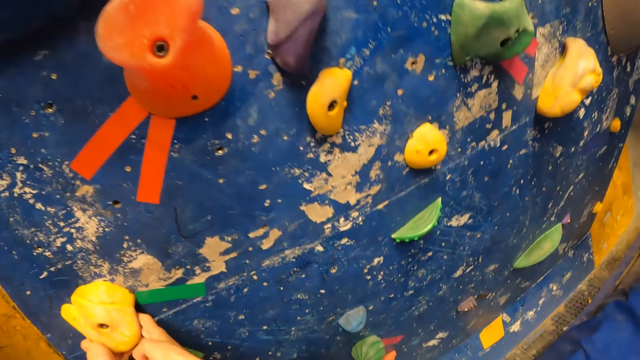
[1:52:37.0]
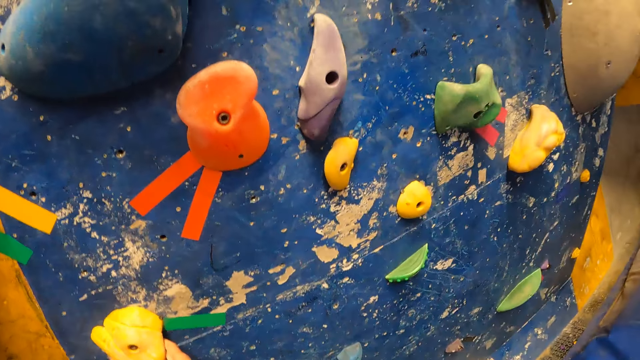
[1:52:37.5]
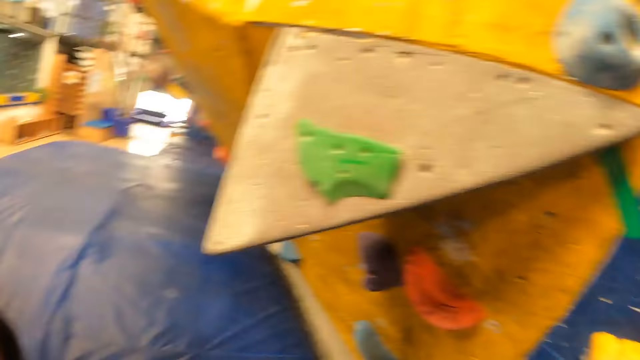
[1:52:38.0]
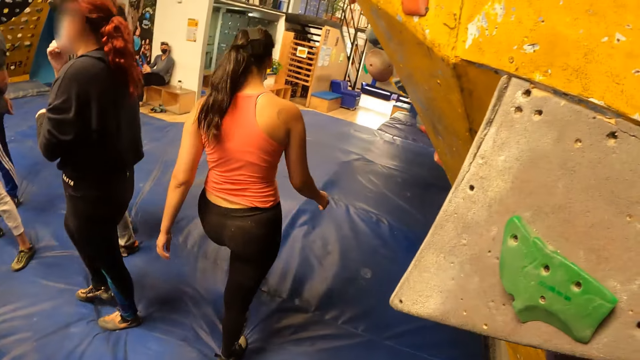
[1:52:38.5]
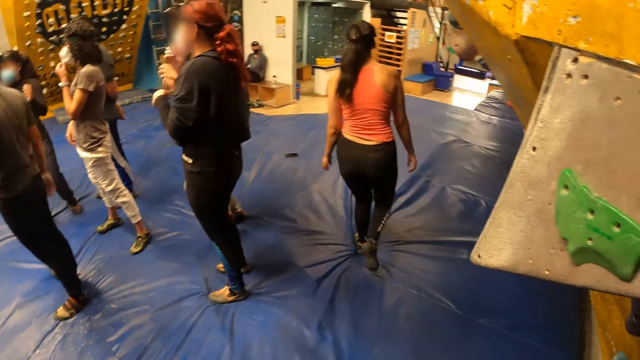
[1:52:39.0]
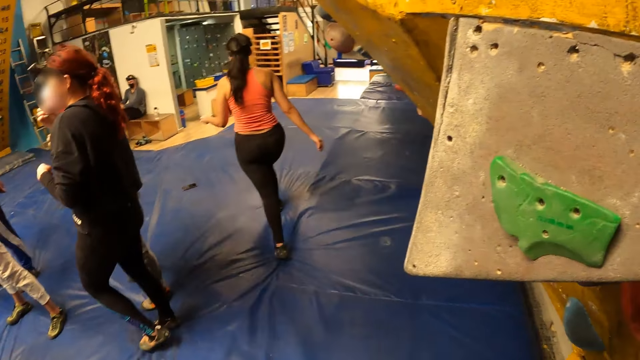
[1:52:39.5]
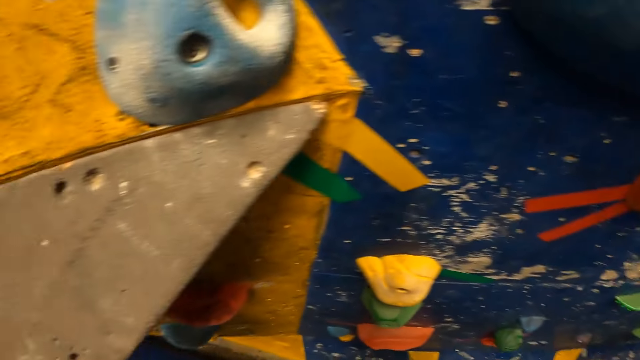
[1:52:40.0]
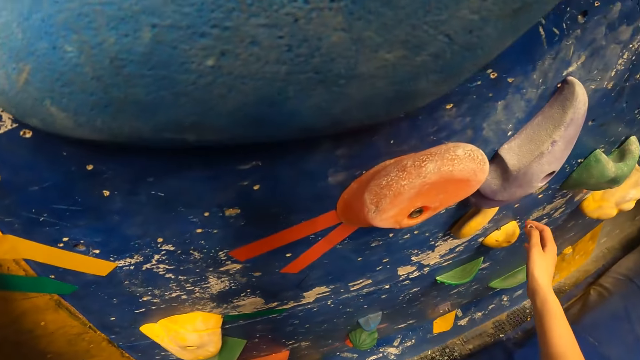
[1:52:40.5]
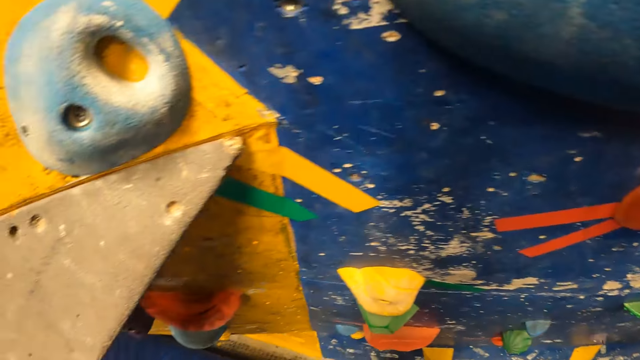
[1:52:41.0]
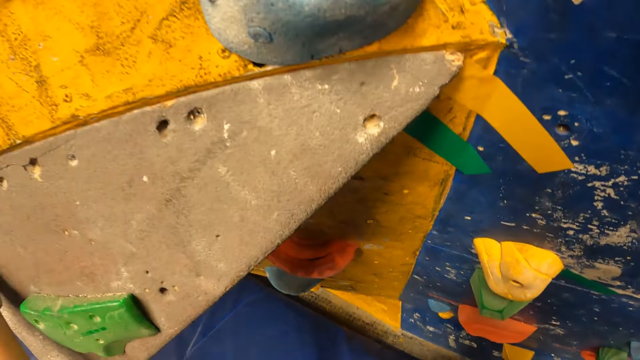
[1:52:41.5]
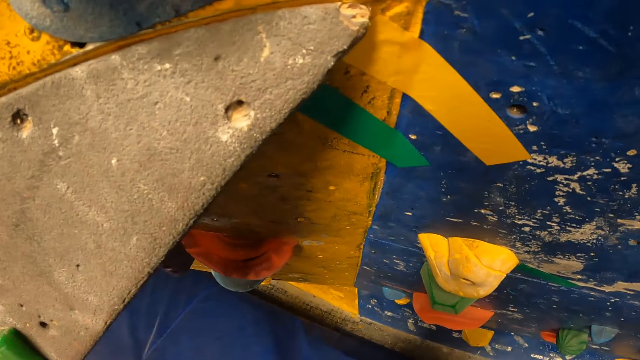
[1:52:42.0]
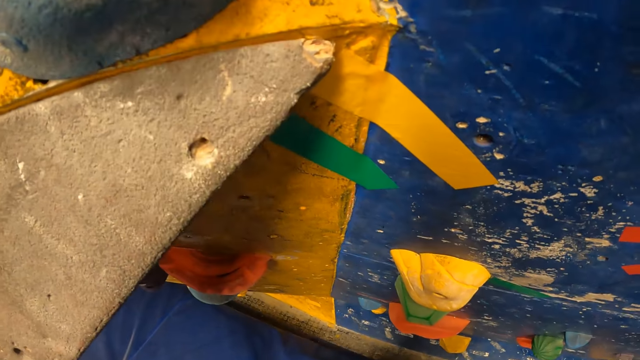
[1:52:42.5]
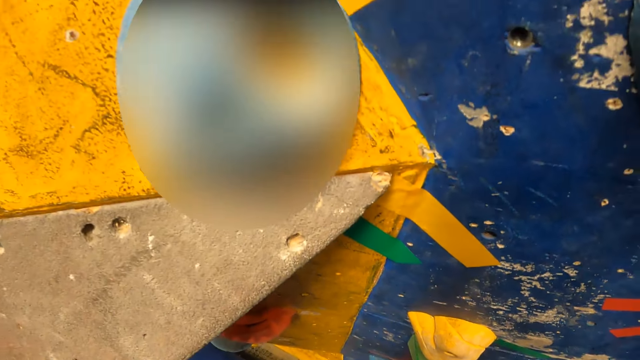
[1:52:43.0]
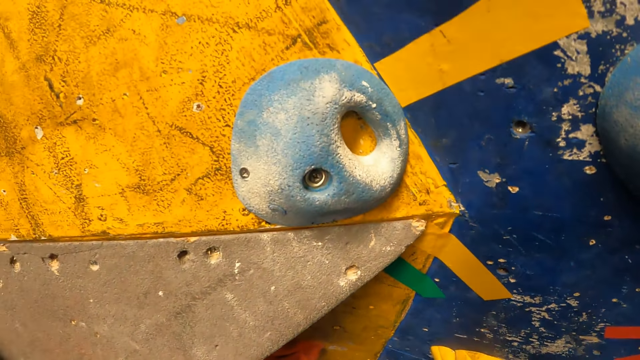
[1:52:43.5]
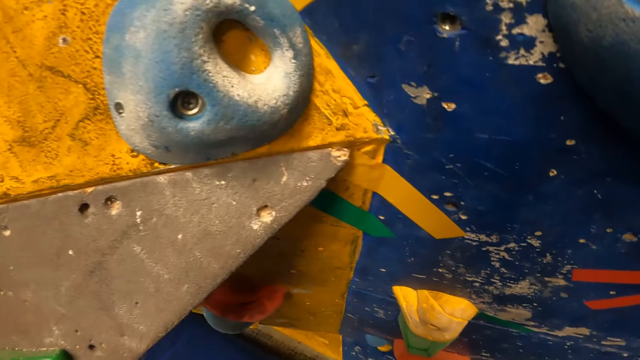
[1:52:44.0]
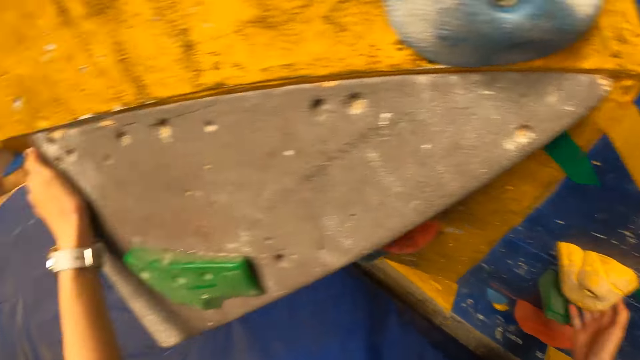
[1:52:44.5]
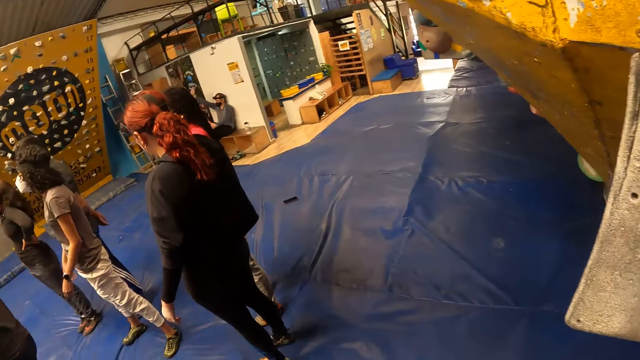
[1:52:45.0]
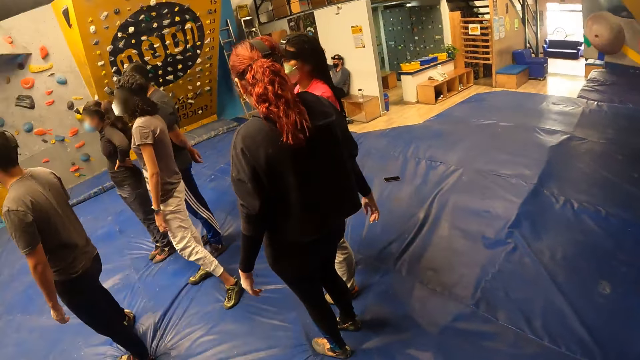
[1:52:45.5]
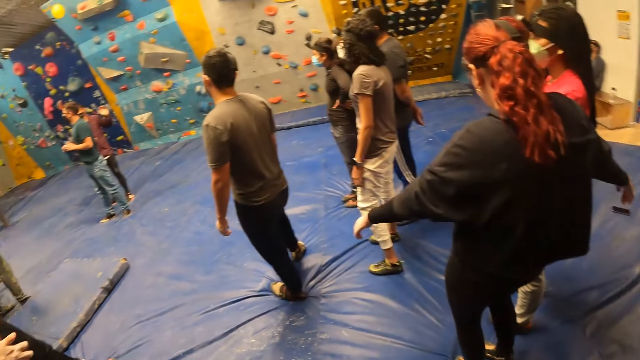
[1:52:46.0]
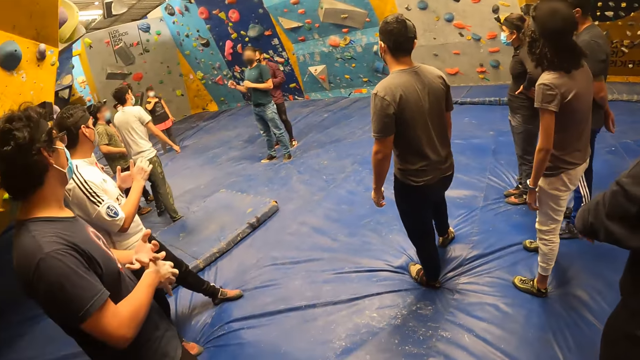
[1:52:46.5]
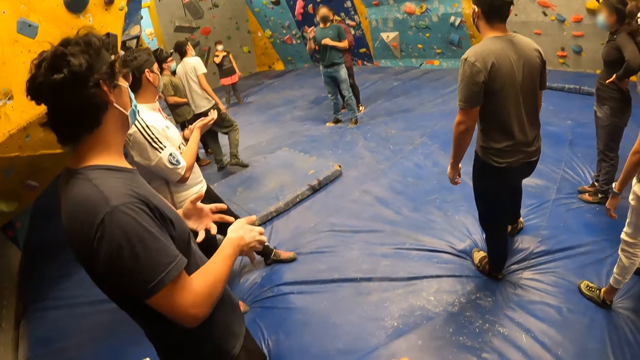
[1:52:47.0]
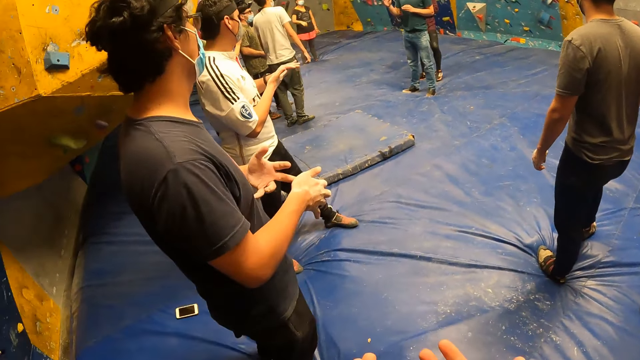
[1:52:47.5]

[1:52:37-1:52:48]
The camera wearer drops from the bouldering wall. She holds a climbing hold with her right hand. She touches a climbing hold. She looks around.

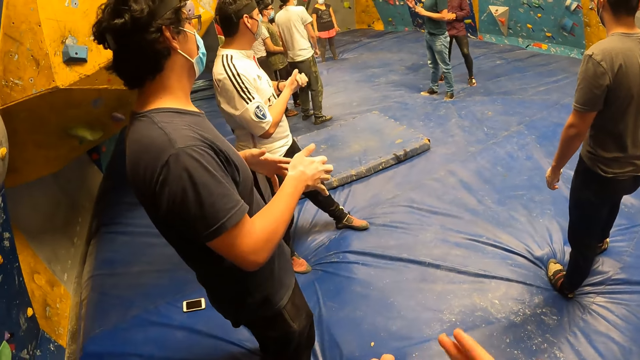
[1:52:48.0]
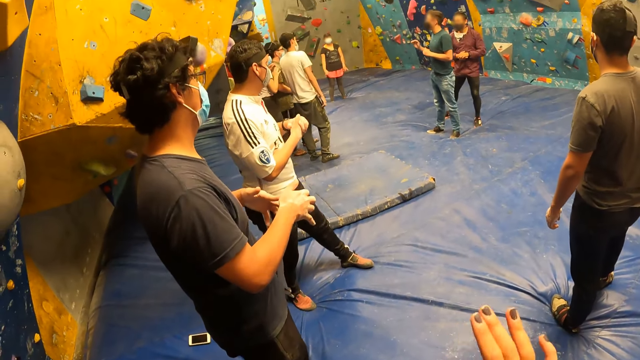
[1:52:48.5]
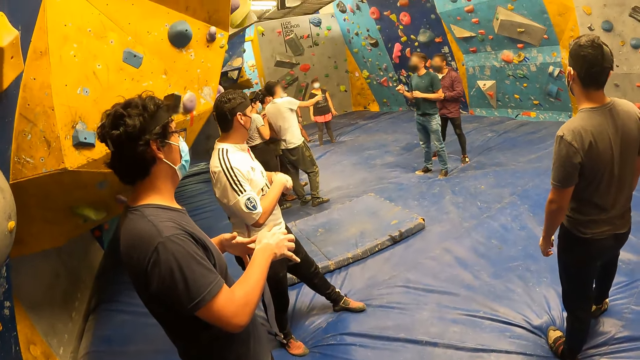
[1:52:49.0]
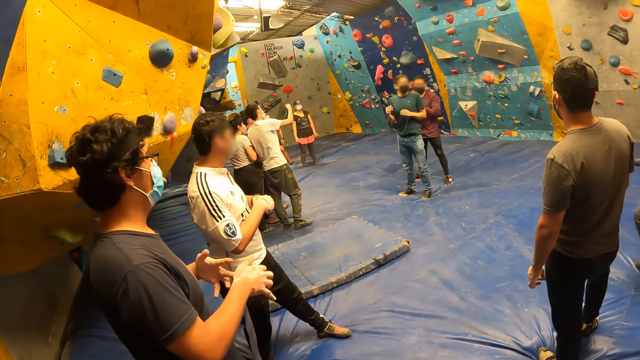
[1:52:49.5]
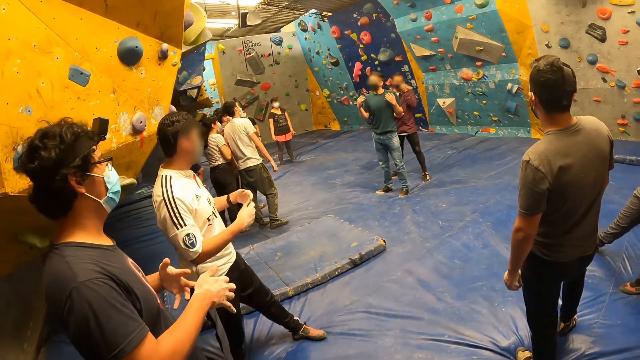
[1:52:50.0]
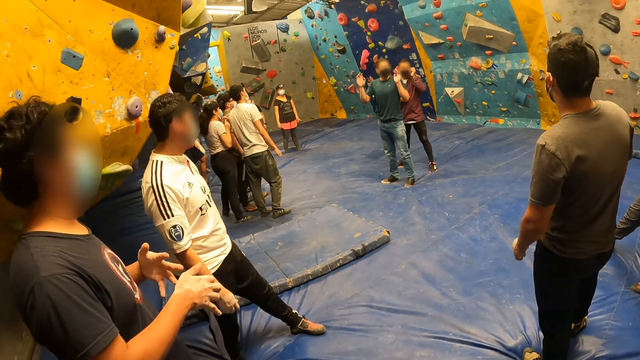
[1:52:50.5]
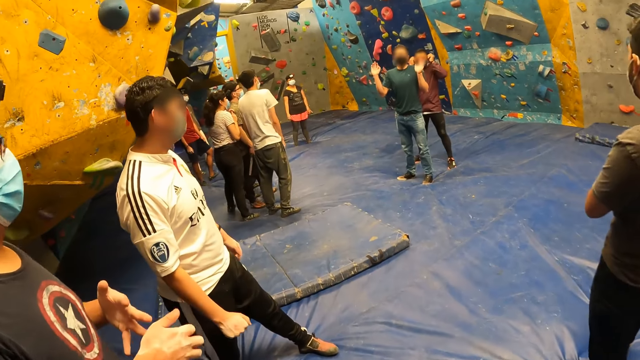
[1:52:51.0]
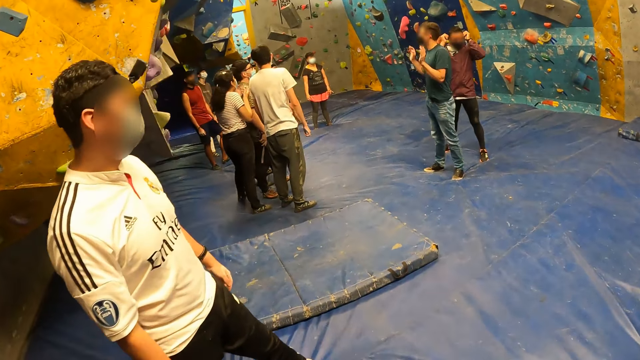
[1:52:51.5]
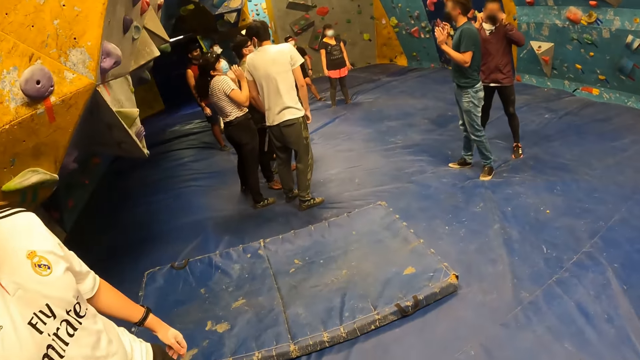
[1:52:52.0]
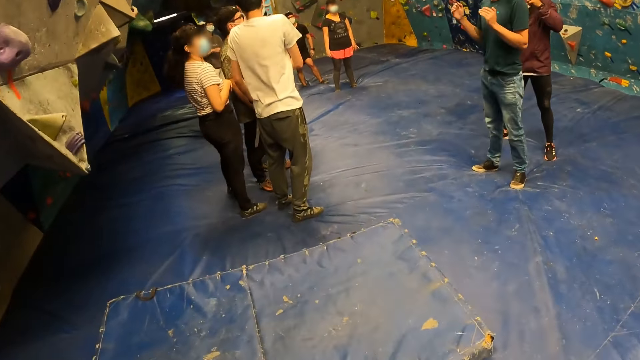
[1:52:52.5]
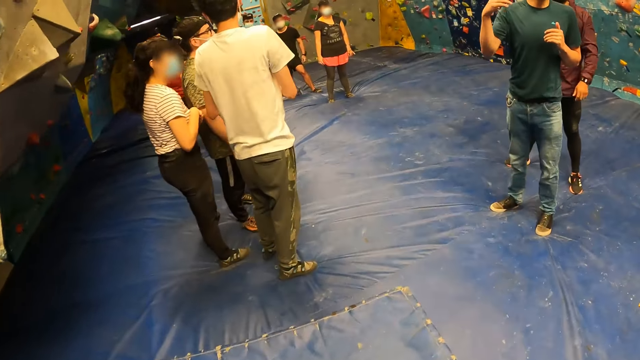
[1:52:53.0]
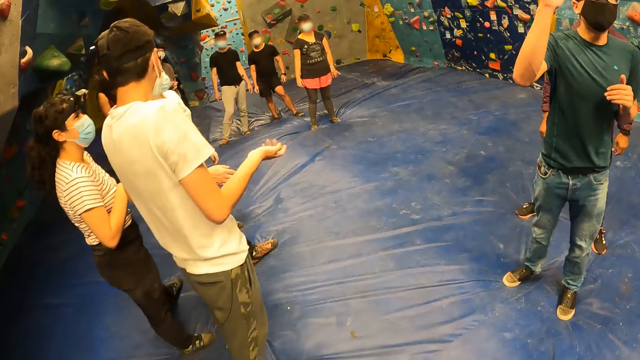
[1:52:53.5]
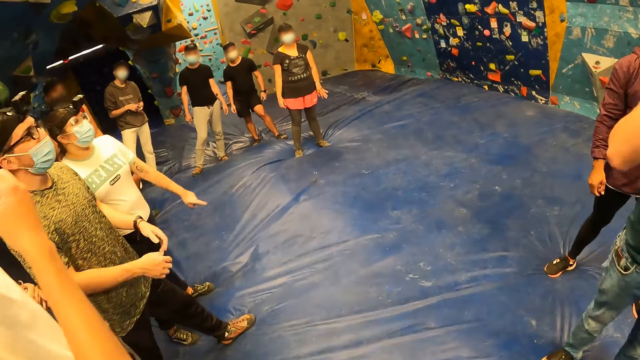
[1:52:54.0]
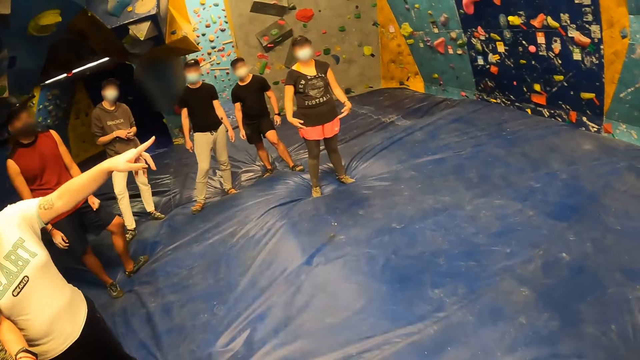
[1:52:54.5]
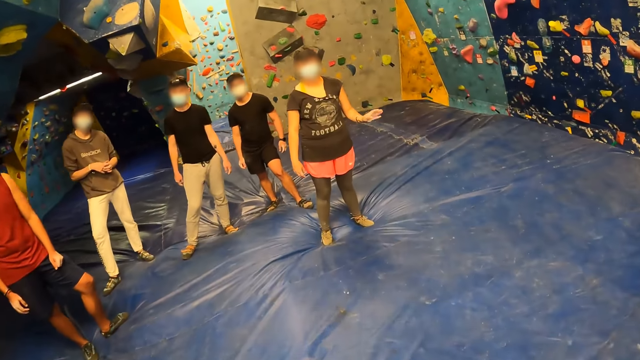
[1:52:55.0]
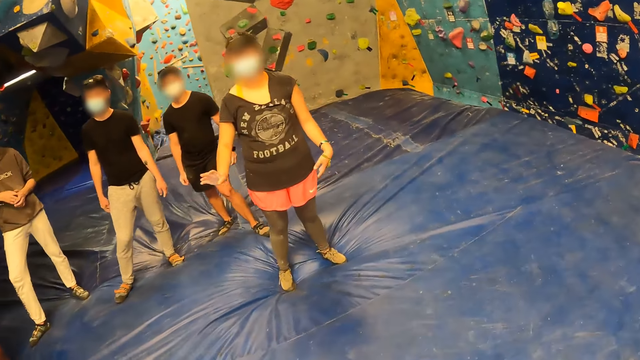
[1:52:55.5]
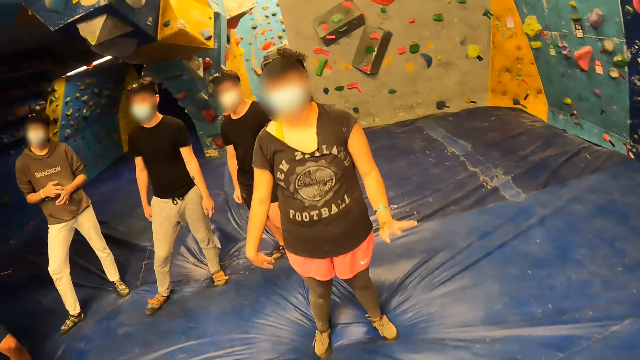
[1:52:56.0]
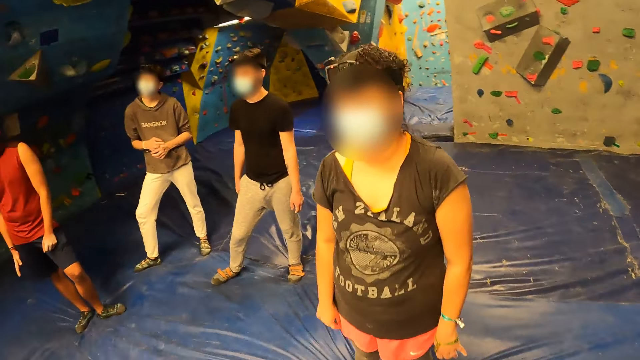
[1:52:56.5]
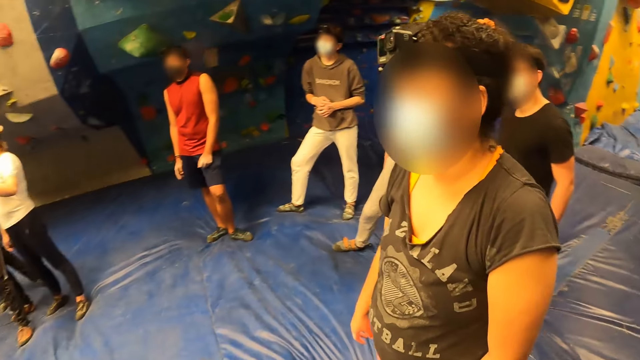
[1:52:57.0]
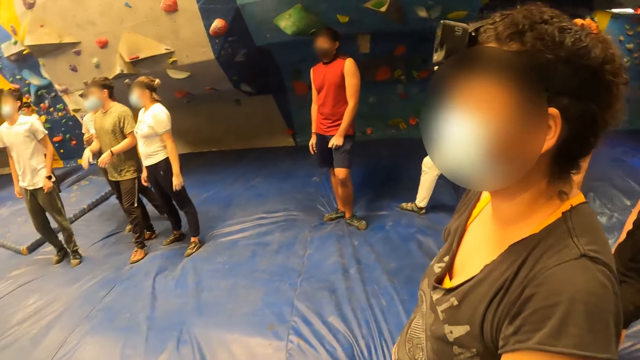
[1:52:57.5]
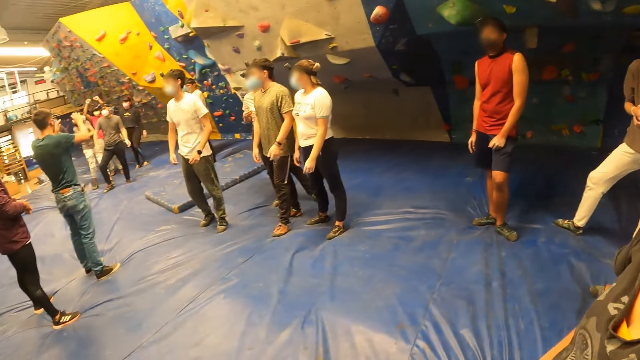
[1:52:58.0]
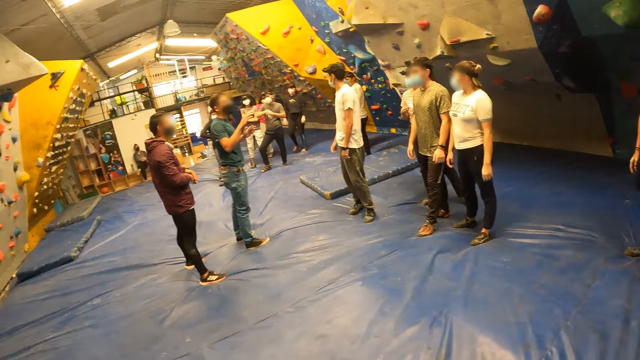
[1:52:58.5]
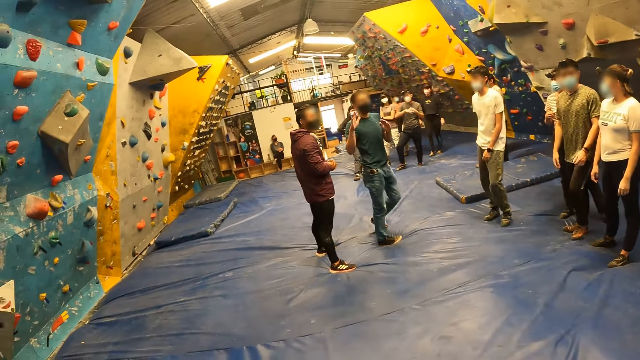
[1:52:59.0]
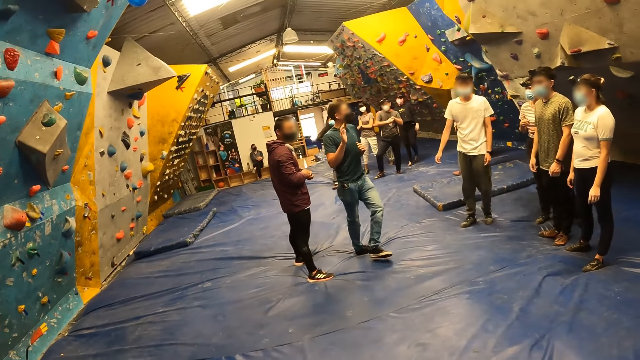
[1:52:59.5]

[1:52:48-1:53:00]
The camera wearer claps hands and walks around.
